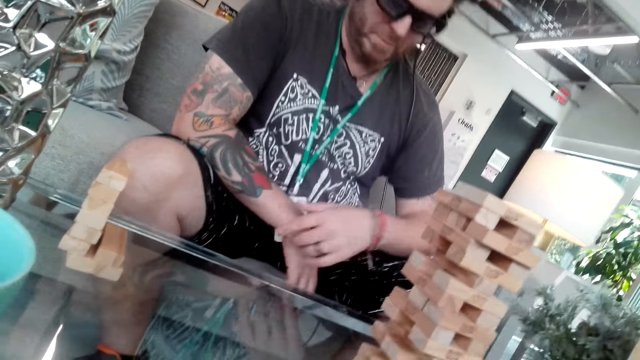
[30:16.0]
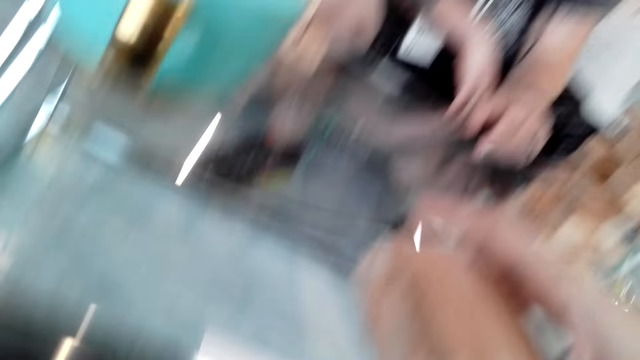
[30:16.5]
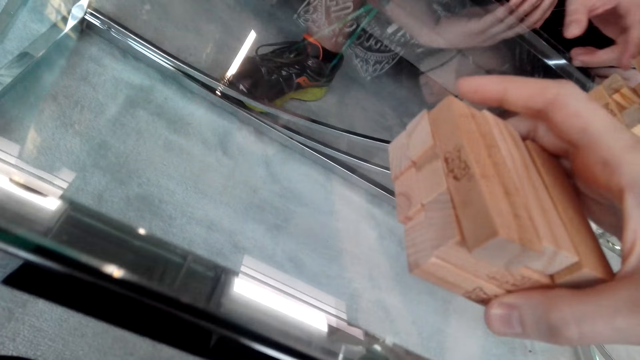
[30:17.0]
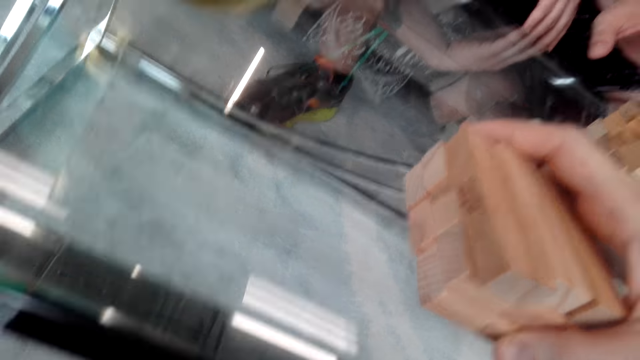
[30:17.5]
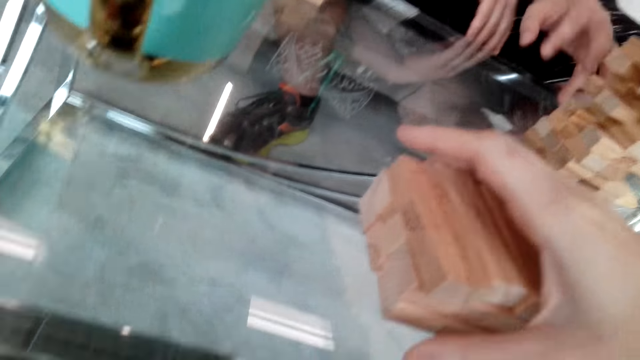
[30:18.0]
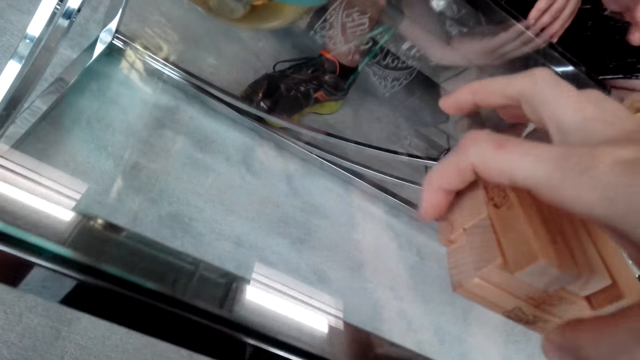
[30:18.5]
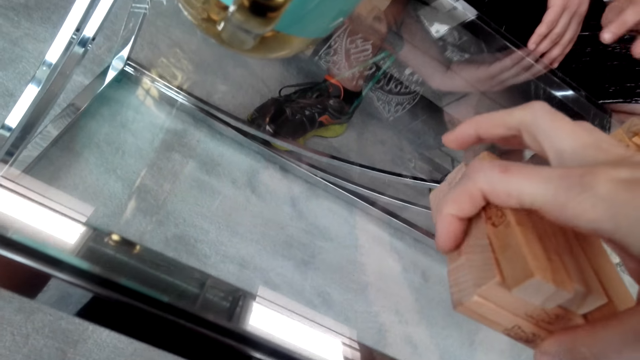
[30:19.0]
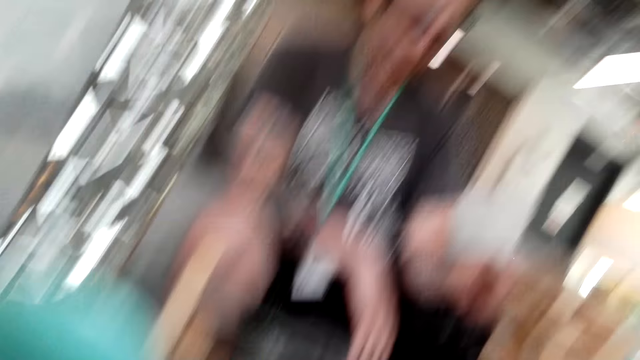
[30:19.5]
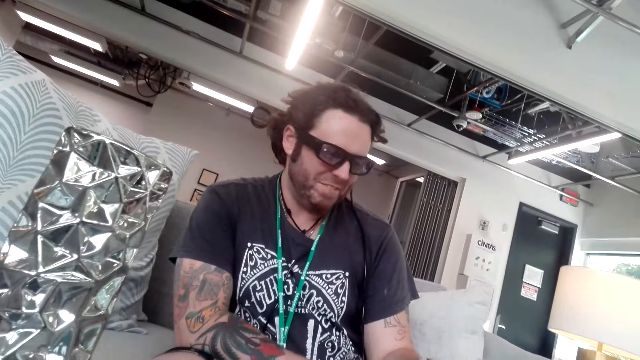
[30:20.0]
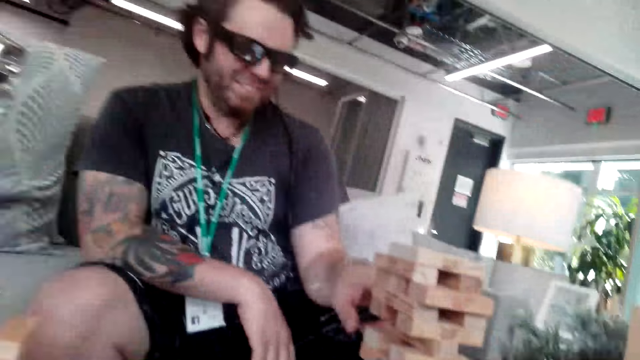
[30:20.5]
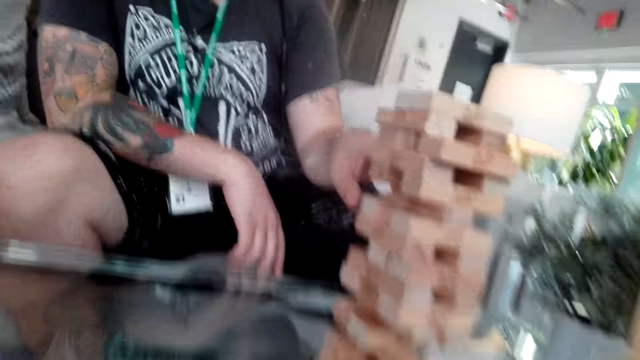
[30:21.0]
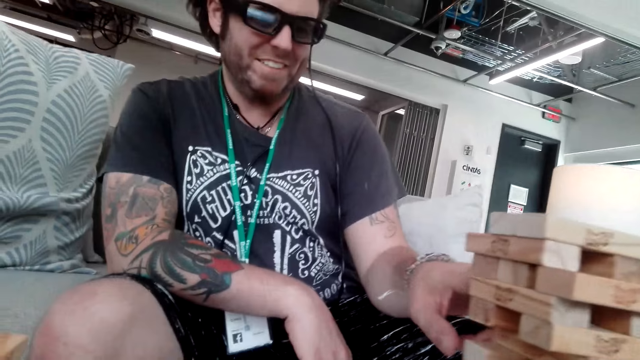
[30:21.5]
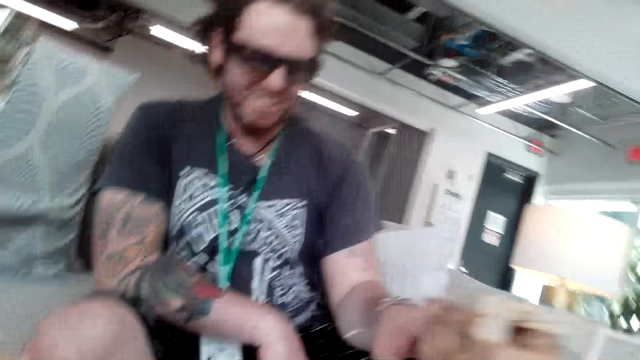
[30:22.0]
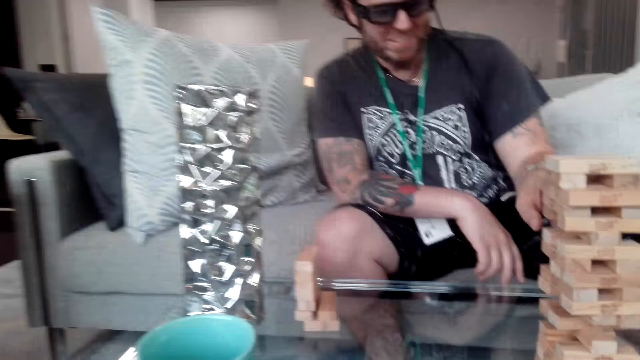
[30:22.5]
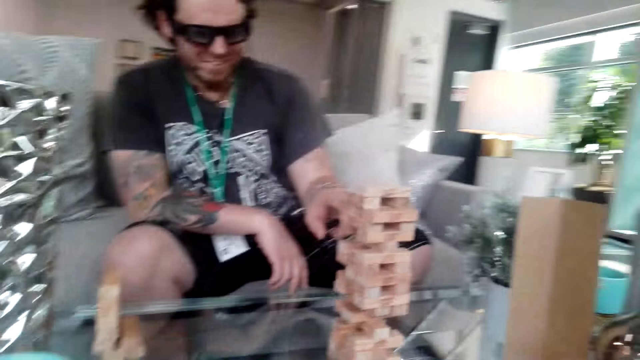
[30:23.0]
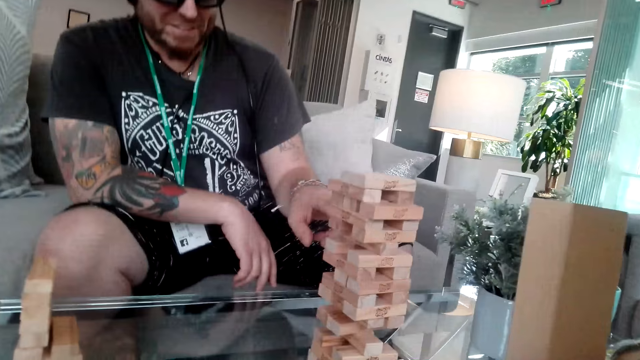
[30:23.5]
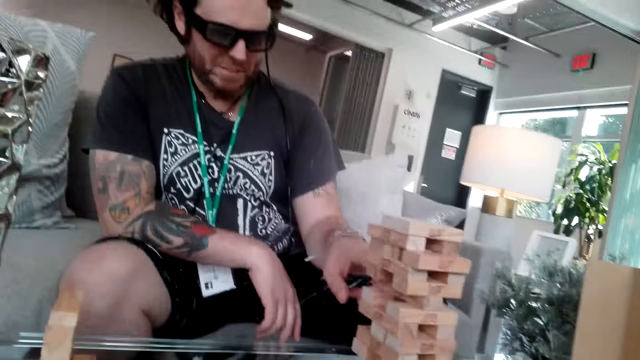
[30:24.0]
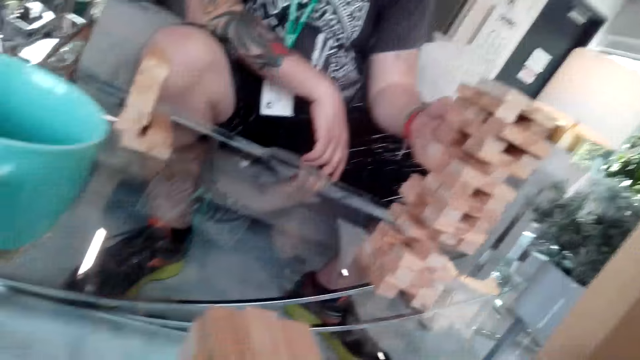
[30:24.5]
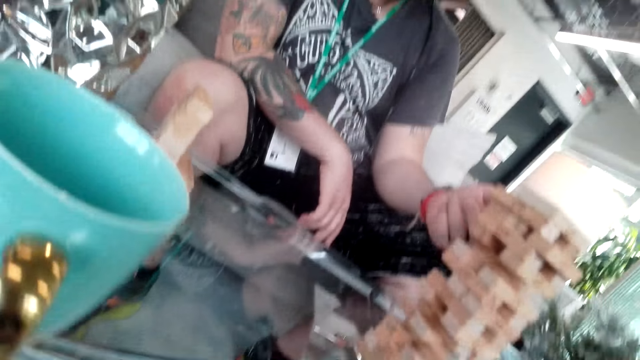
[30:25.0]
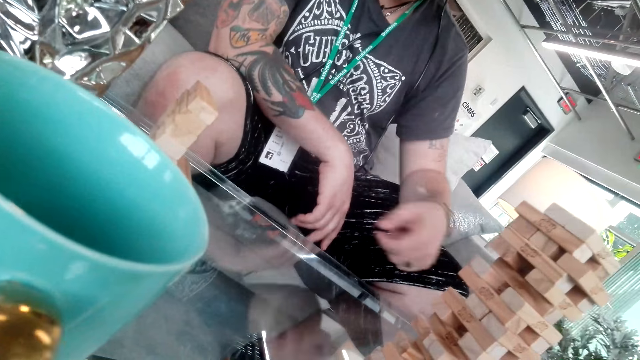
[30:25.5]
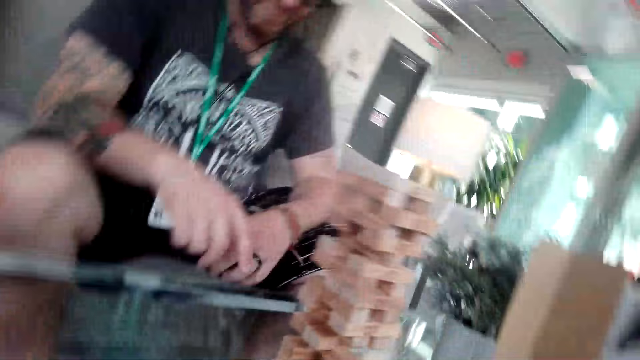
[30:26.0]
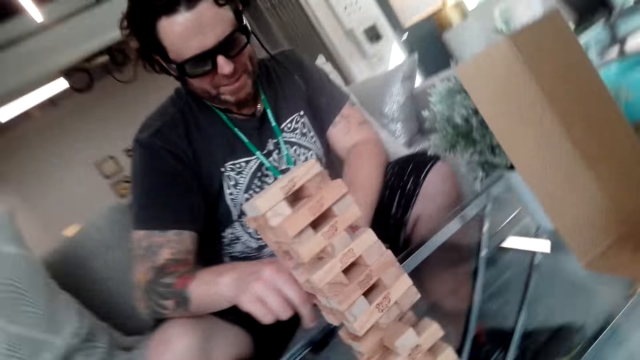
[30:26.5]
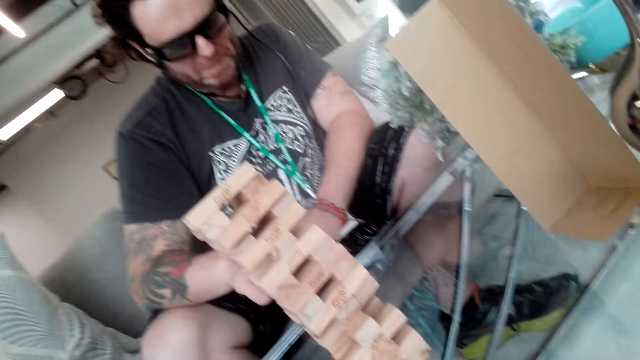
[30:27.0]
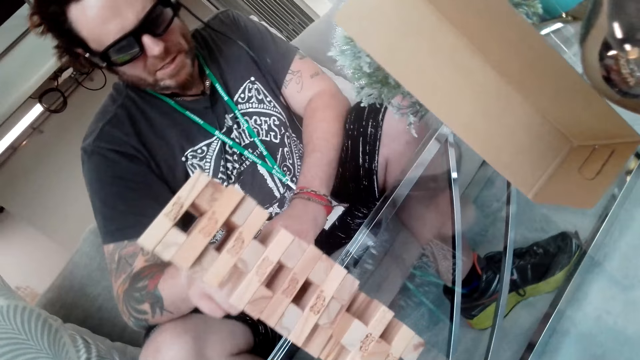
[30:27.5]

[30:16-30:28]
A man plays the jenga game.

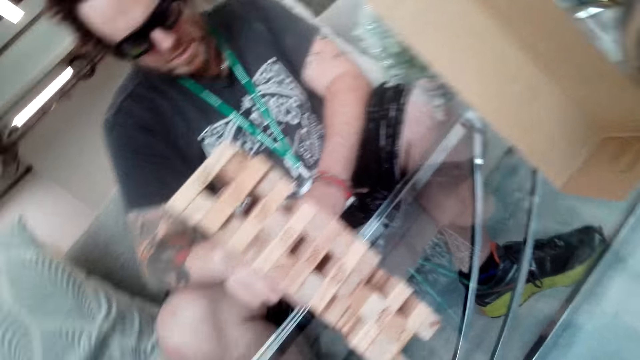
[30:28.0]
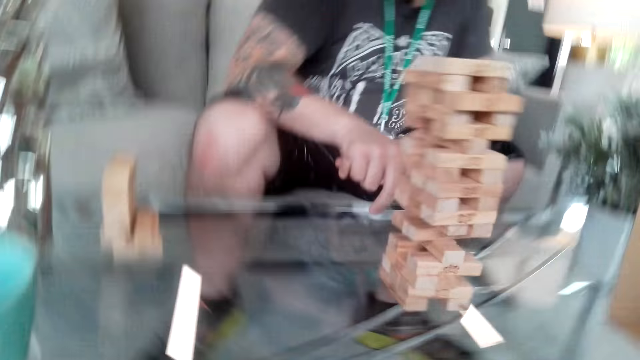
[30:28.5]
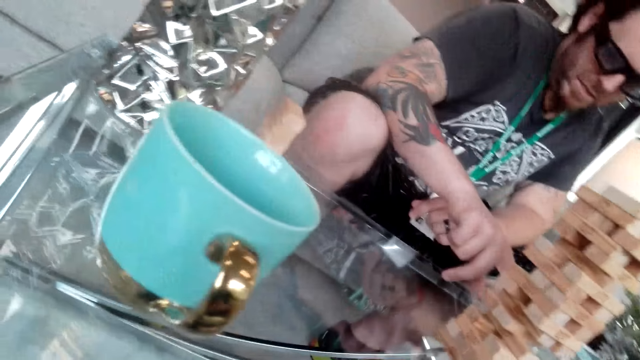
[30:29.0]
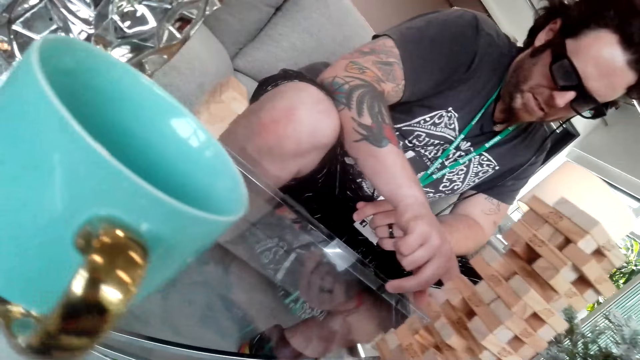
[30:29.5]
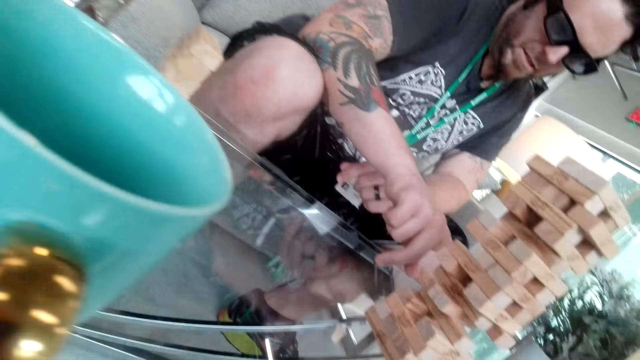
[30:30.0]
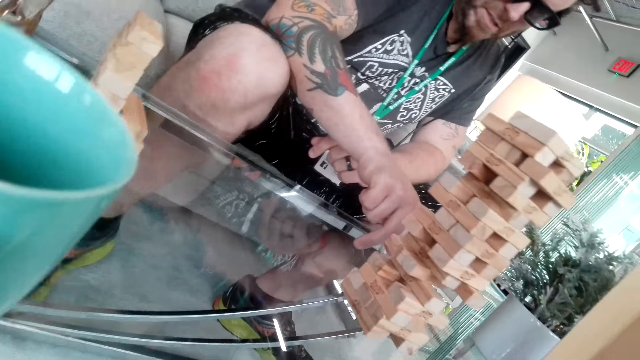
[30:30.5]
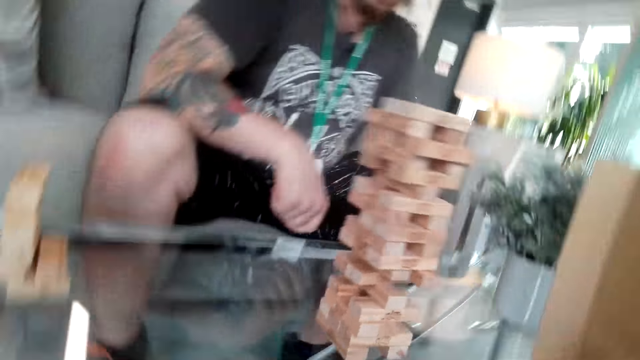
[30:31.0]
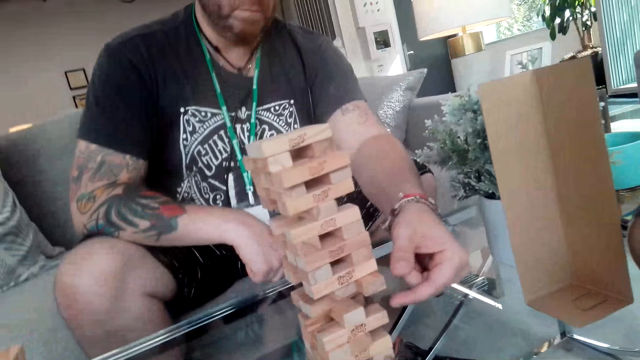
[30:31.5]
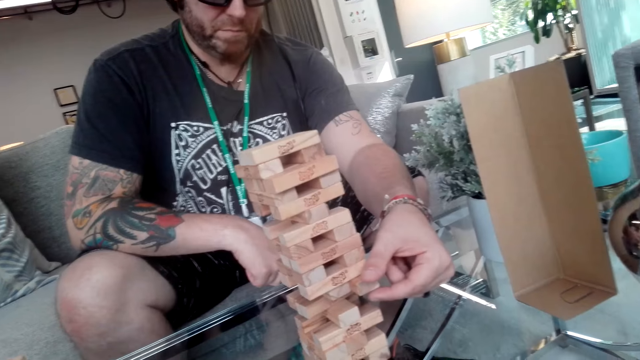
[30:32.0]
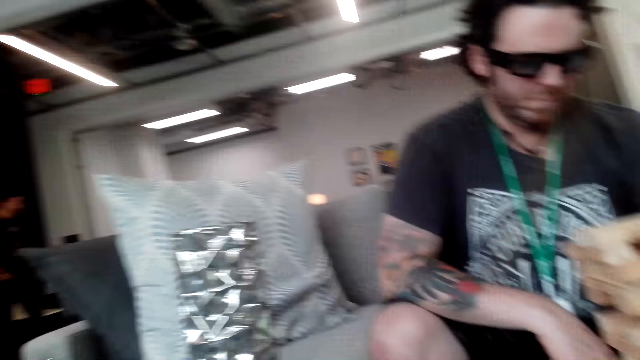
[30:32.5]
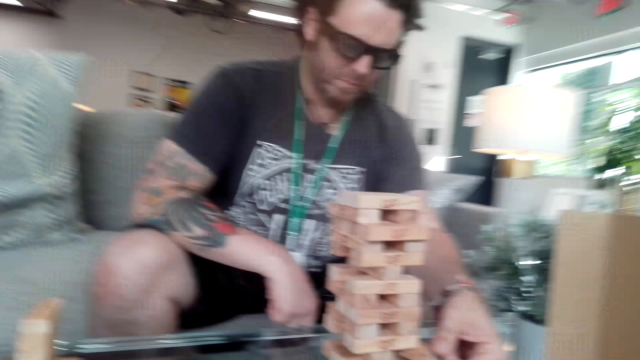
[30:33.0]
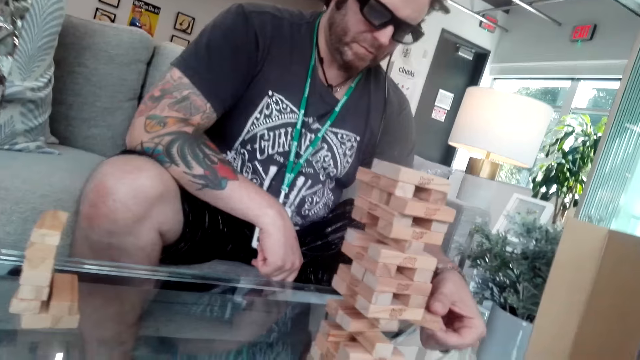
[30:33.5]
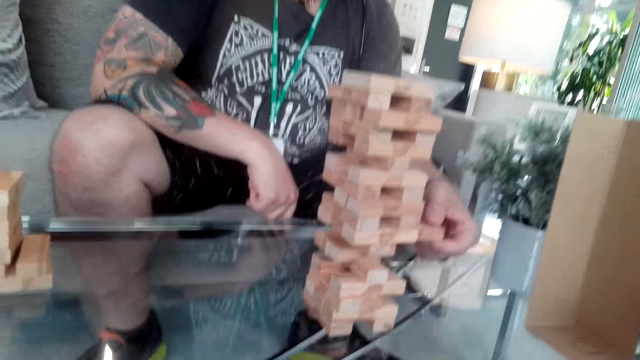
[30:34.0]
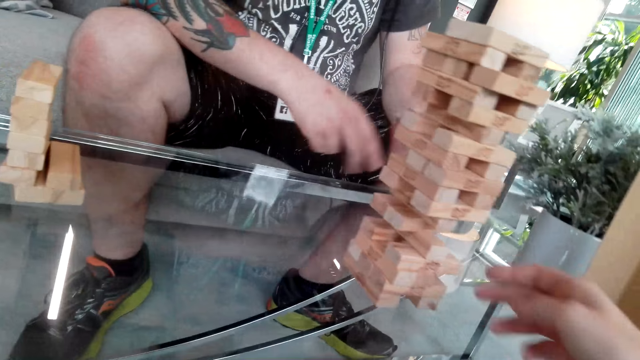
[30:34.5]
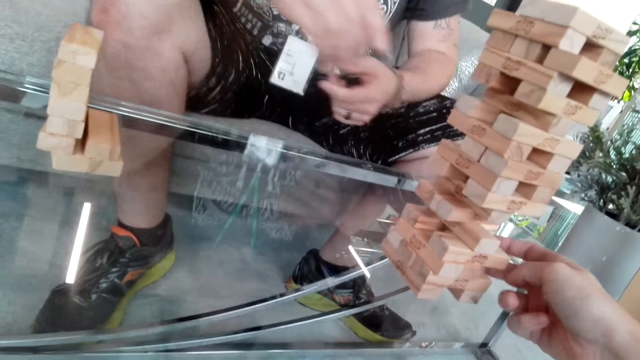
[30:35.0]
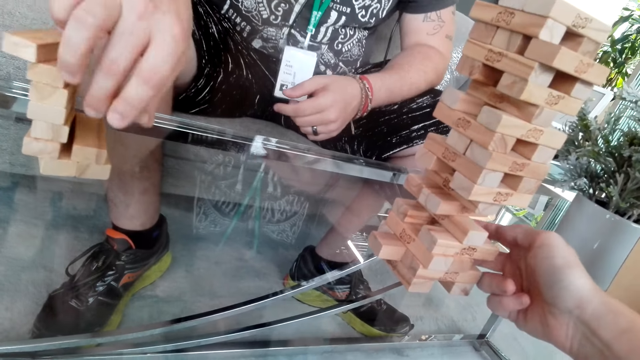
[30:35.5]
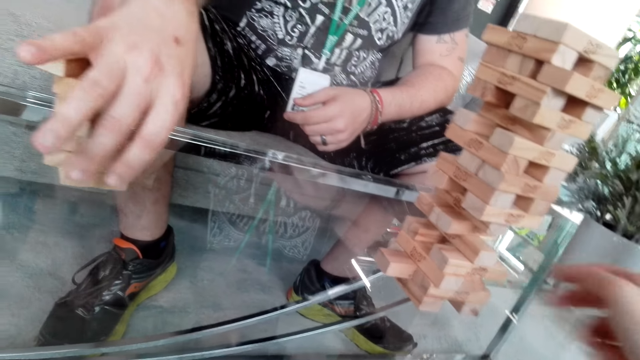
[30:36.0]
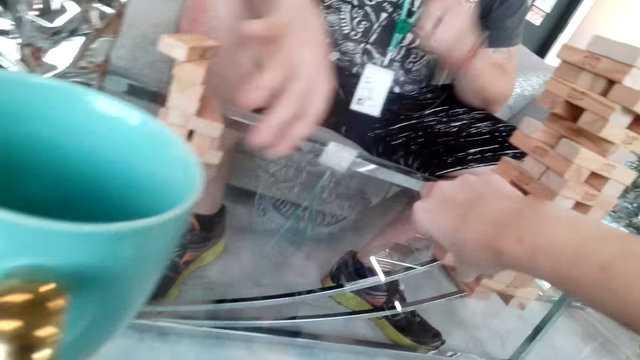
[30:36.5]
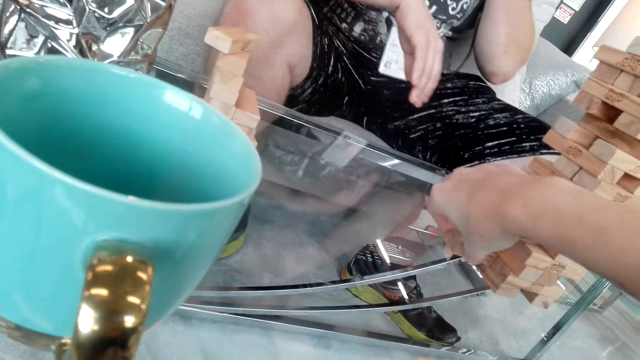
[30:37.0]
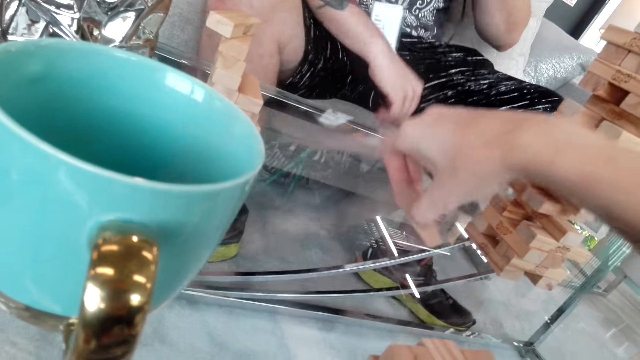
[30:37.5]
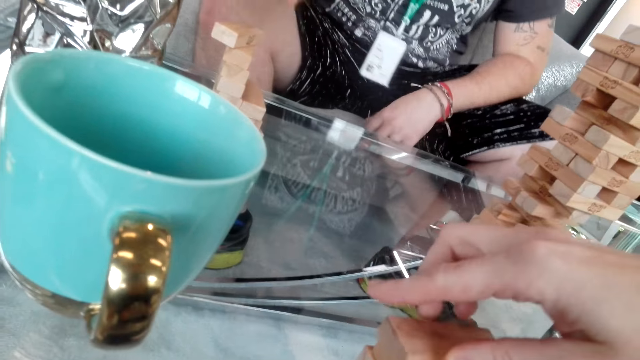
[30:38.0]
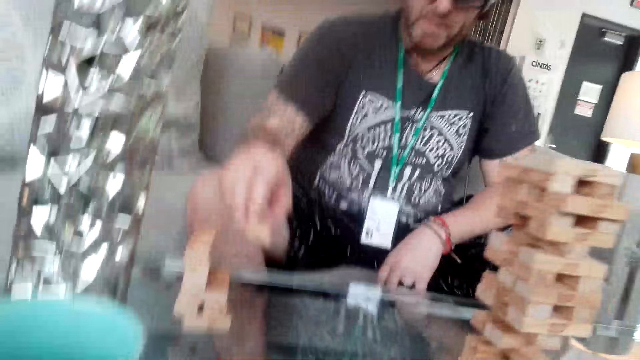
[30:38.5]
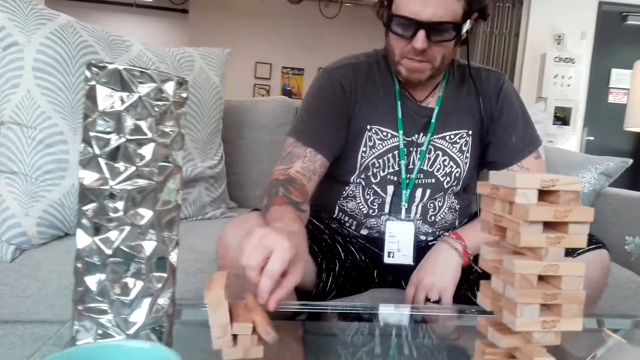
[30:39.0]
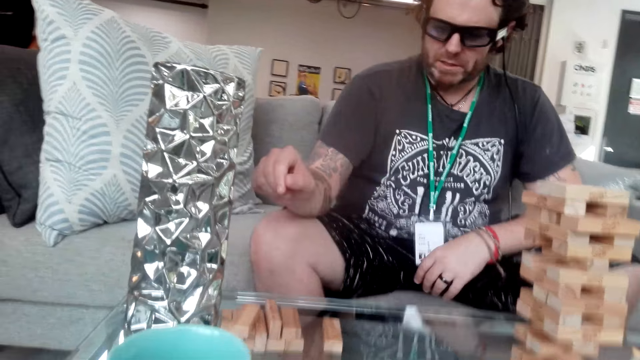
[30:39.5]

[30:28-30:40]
The camera wearer plays the jenga game.
